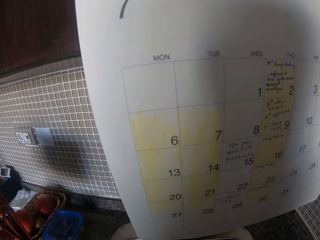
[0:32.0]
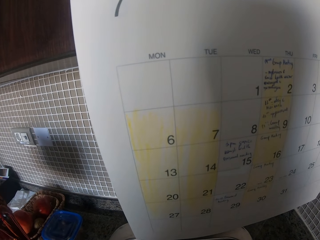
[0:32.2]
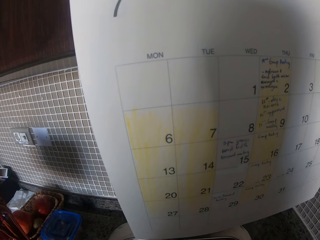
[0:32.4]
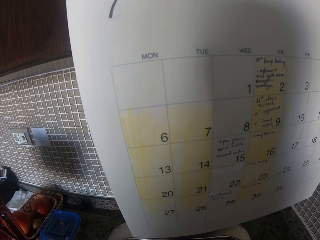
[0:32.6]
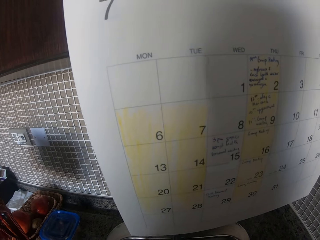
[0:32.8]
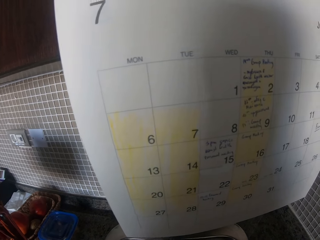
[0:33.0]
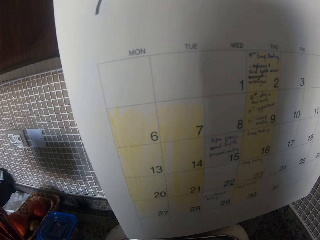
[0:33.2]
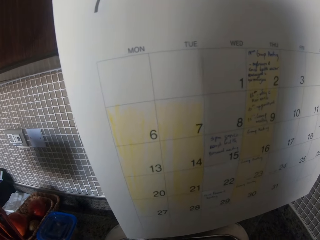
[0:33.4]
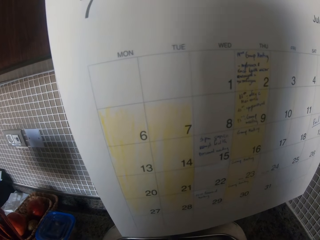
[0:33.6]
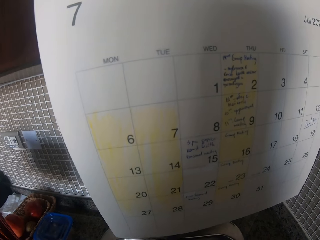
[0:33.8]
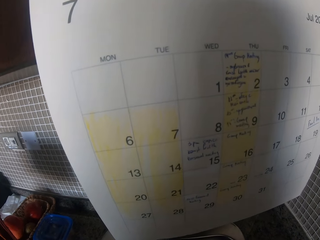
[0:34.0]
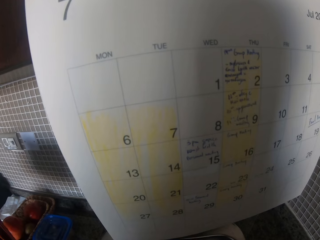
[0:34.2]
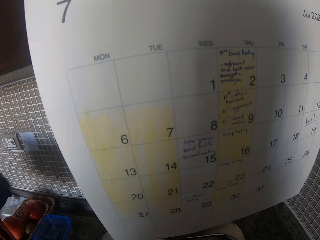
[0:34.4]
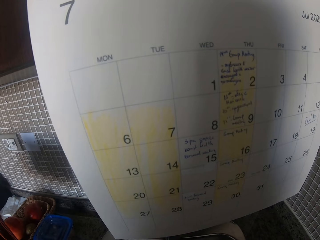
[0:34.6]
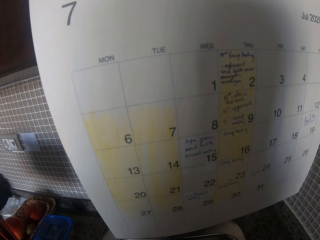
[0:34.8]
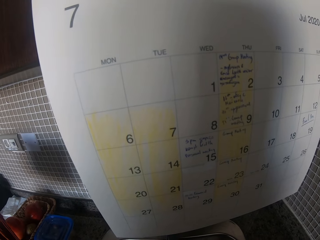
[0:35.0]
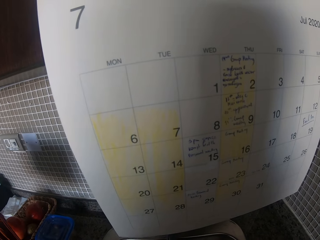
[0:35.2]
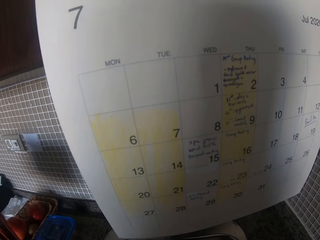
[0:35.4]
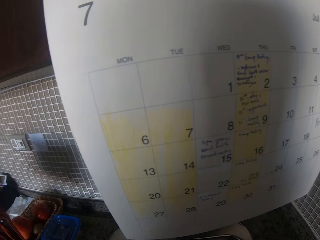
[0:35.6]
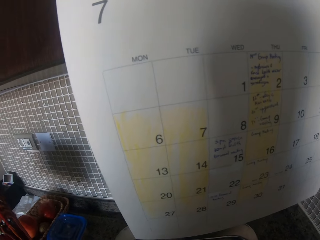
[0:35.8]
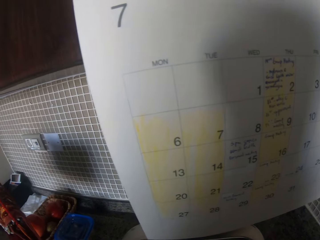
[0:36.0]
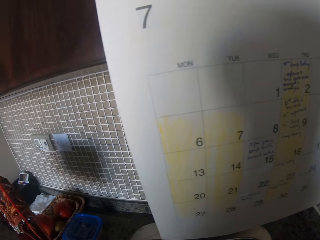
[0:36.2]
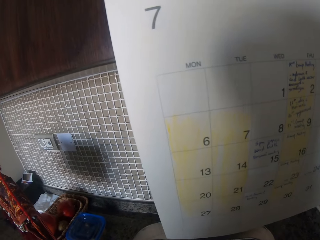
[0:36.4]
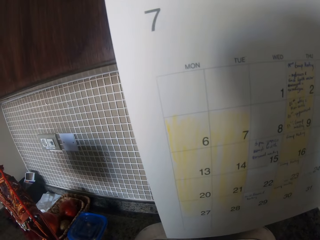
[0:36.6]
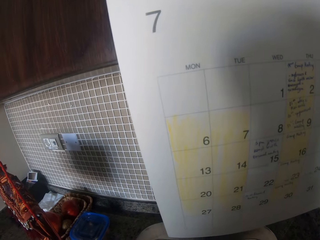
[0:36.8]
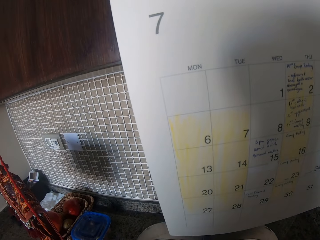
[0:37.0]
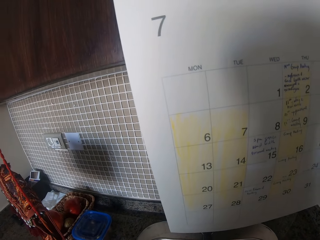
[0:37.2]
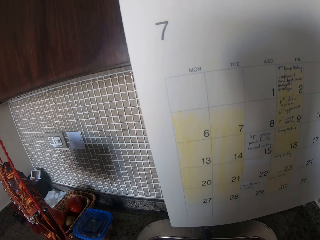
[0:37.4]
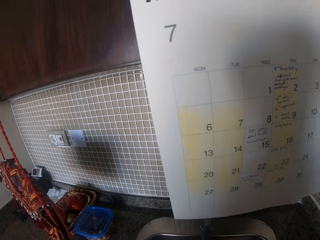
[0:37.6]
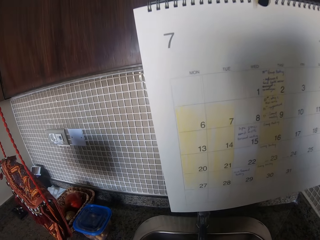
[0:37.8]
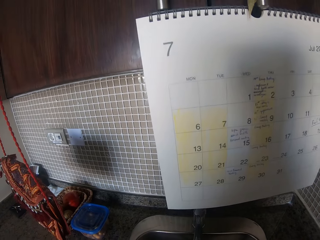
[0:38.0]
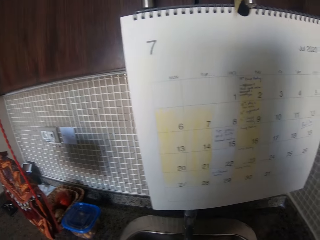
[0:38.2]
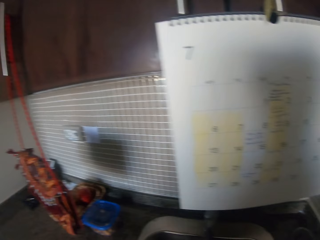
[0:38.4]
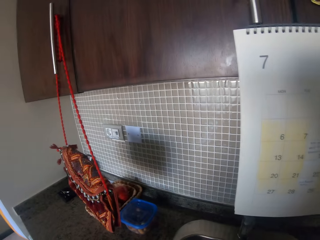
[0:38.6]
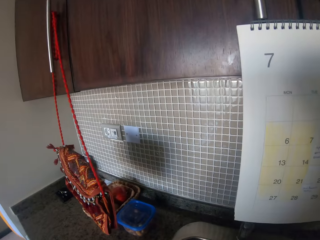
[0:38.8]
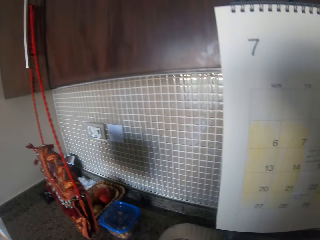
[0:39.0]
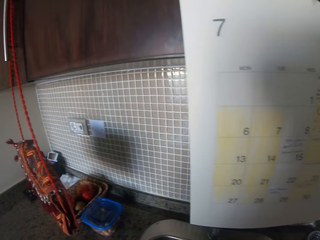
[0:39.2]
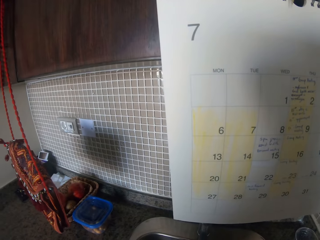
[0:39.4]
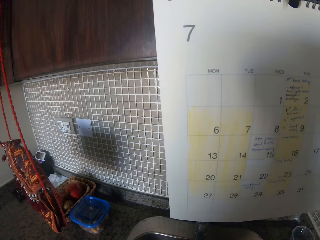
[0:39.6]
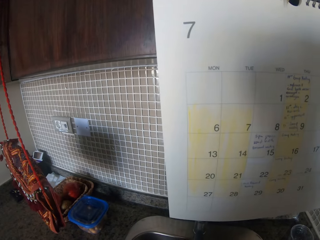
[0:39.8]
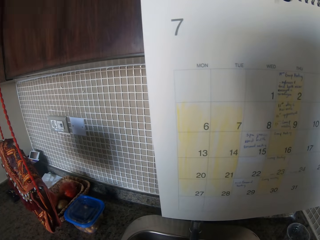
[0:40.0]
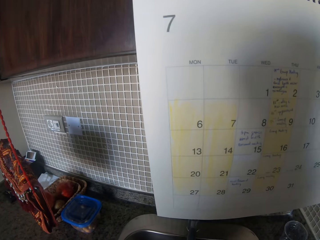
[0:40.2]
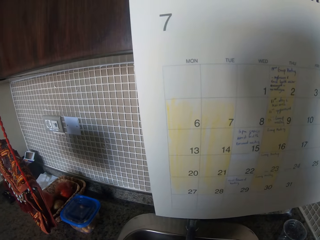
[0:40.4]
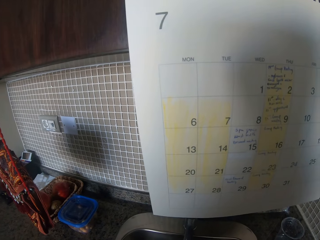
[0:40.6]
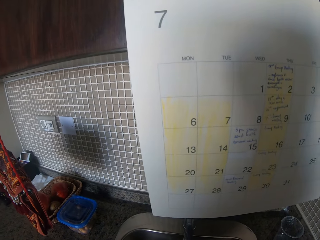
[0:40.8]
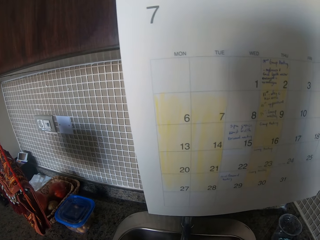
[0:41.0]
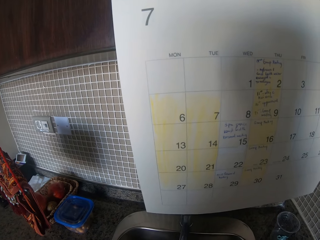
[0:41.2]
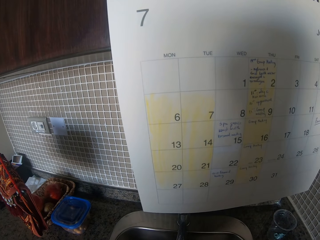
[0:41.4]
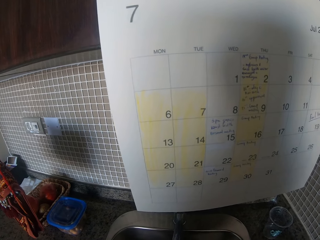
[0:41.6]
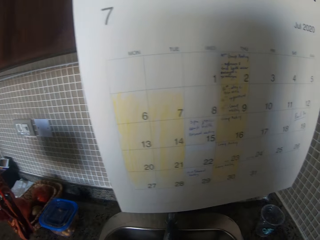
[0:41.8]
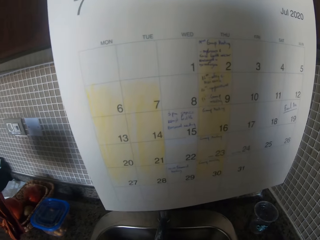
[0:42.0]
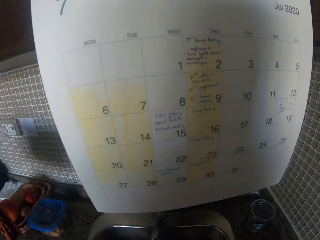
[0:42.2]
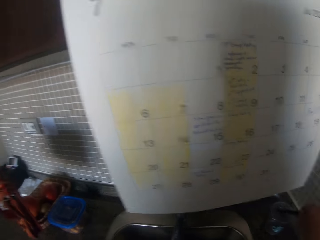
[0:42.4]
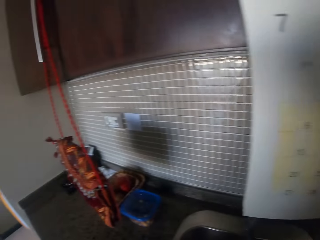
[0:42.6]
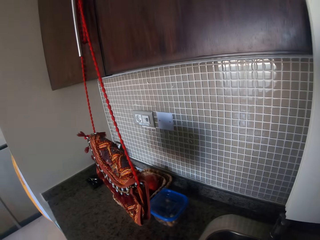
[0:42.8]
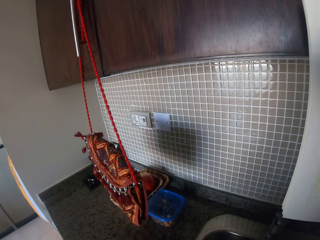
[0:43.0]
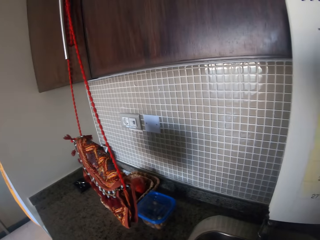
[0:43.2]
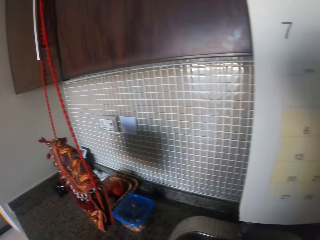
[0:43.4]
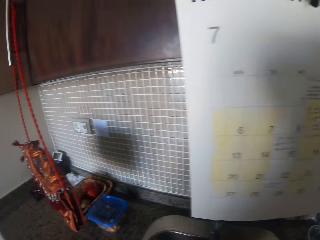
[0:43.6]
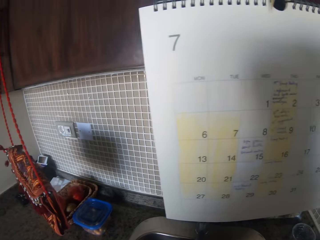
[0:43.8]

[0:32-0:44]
The camera wearer looks around.

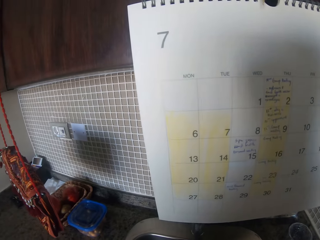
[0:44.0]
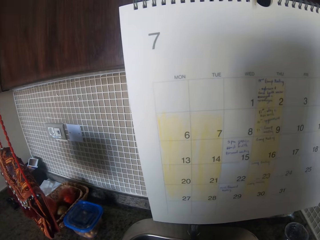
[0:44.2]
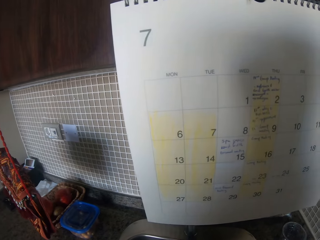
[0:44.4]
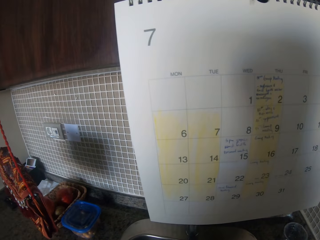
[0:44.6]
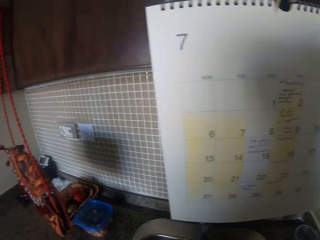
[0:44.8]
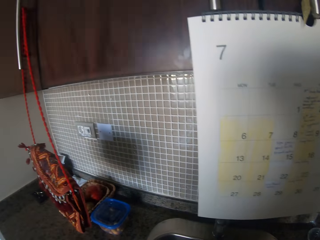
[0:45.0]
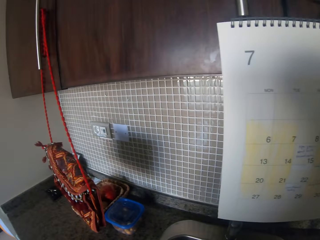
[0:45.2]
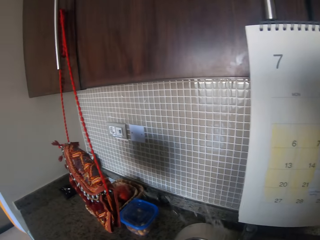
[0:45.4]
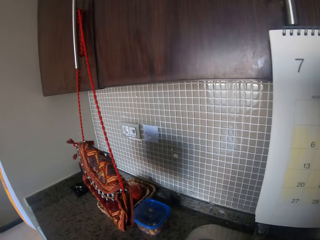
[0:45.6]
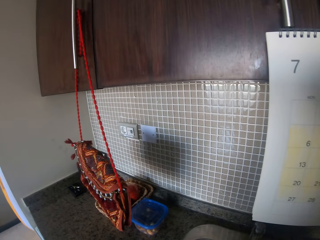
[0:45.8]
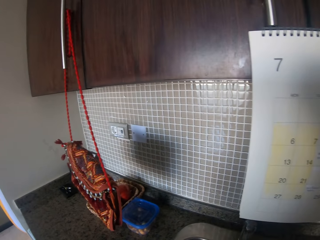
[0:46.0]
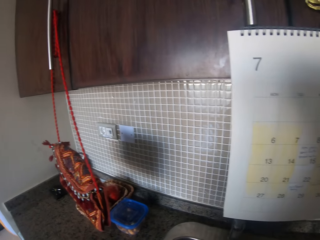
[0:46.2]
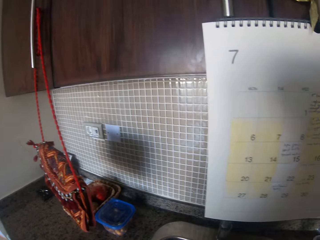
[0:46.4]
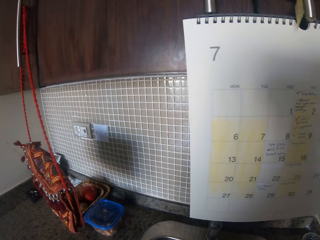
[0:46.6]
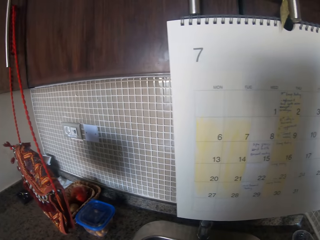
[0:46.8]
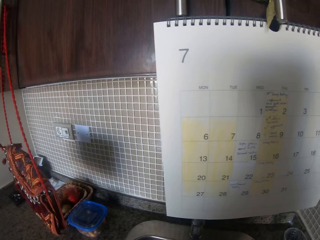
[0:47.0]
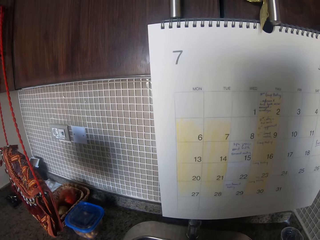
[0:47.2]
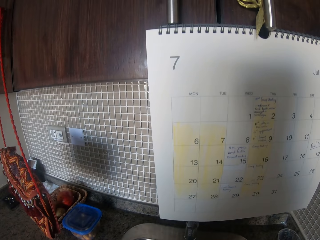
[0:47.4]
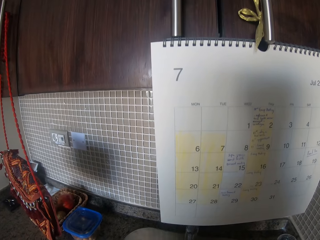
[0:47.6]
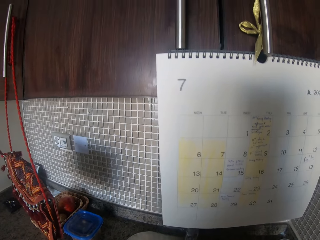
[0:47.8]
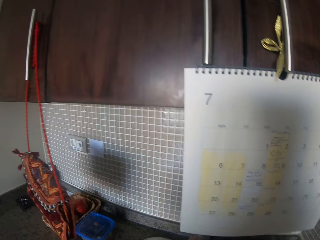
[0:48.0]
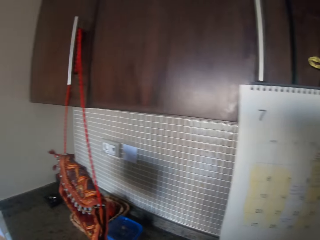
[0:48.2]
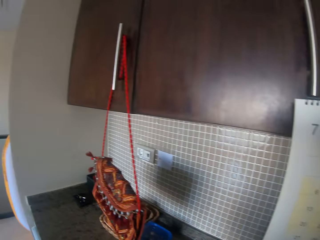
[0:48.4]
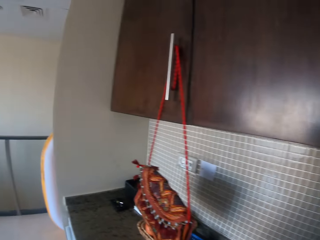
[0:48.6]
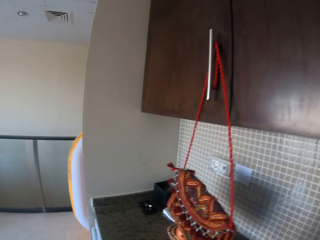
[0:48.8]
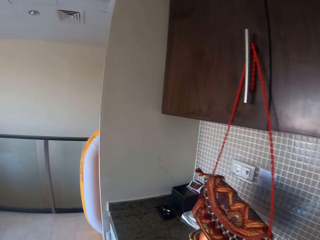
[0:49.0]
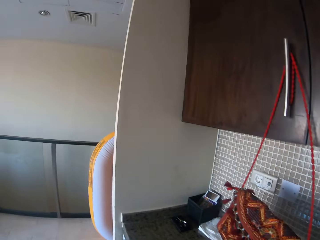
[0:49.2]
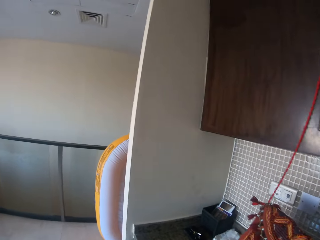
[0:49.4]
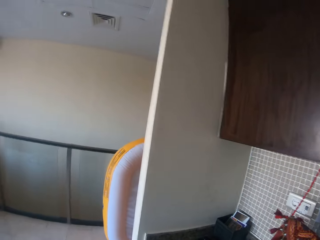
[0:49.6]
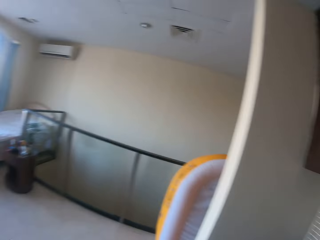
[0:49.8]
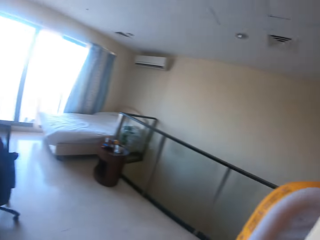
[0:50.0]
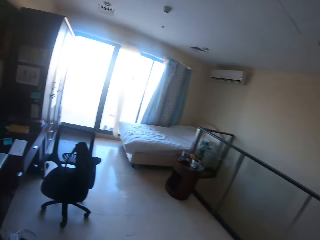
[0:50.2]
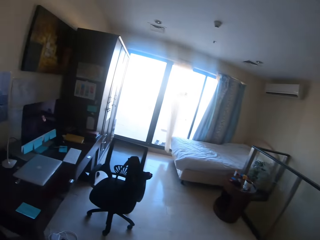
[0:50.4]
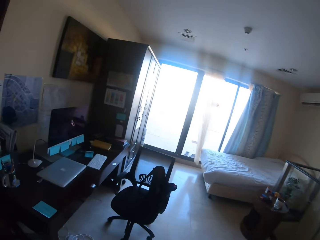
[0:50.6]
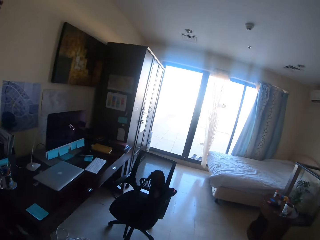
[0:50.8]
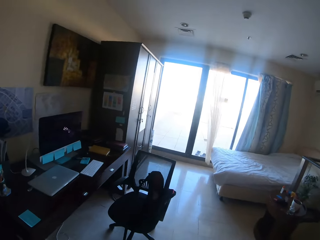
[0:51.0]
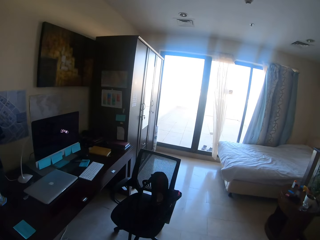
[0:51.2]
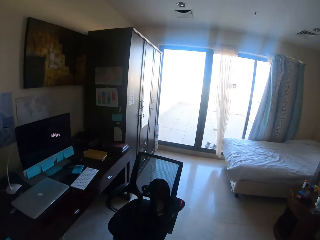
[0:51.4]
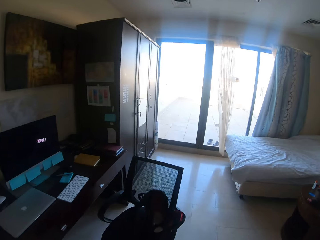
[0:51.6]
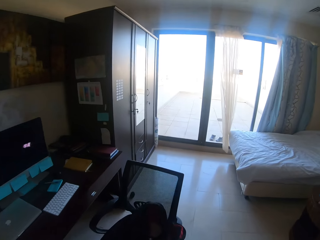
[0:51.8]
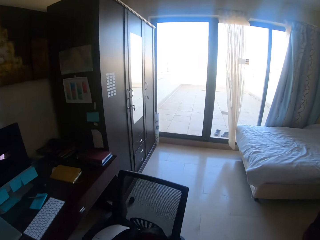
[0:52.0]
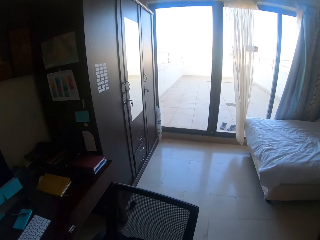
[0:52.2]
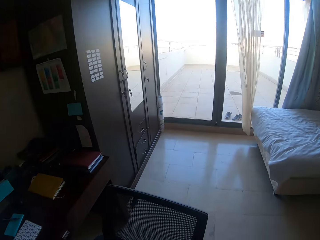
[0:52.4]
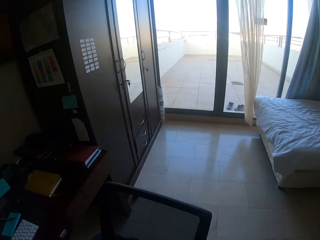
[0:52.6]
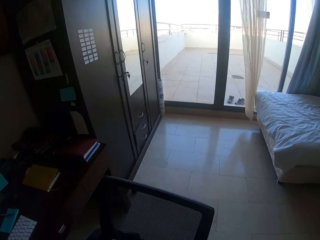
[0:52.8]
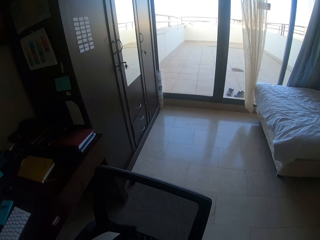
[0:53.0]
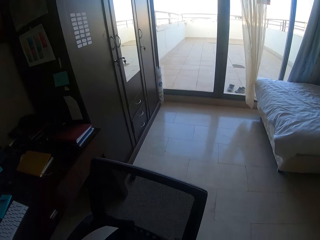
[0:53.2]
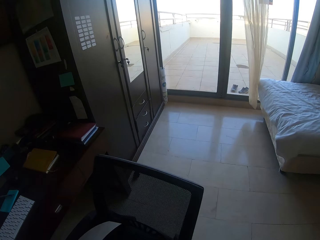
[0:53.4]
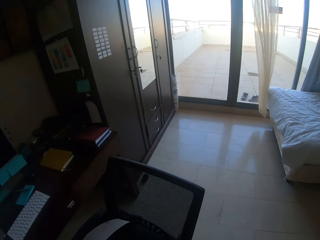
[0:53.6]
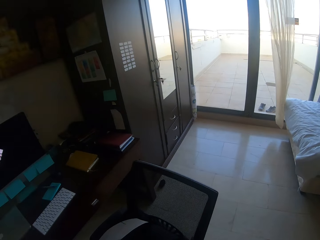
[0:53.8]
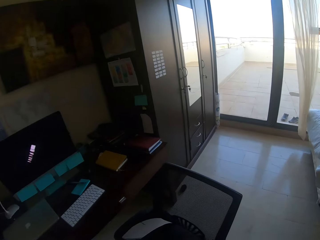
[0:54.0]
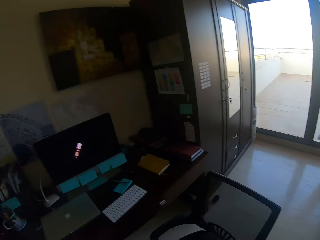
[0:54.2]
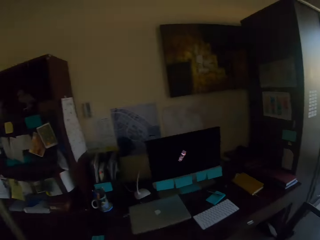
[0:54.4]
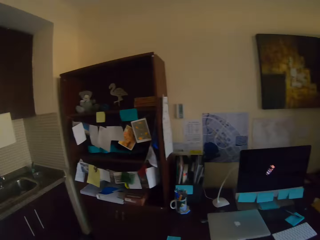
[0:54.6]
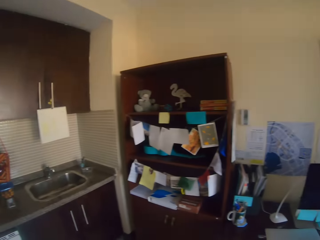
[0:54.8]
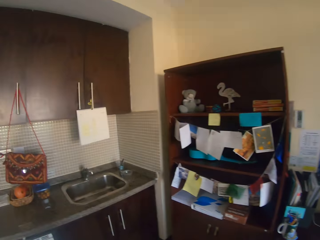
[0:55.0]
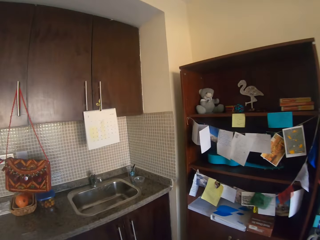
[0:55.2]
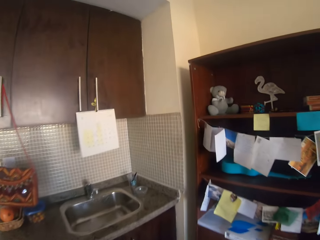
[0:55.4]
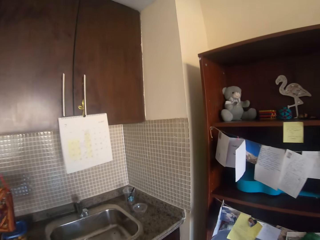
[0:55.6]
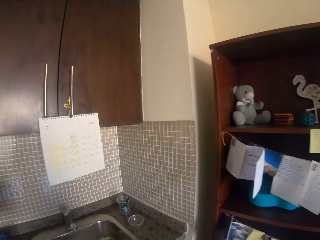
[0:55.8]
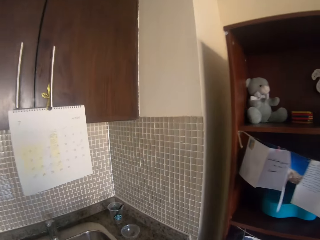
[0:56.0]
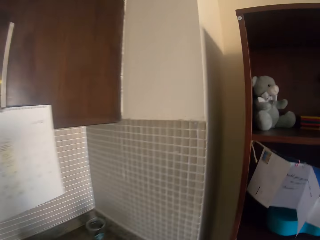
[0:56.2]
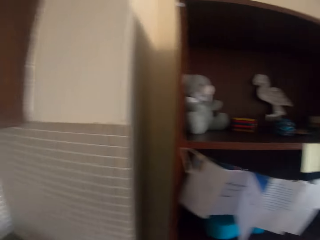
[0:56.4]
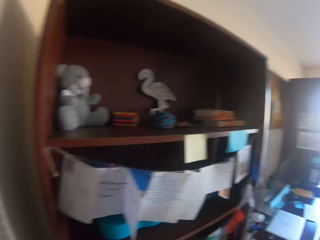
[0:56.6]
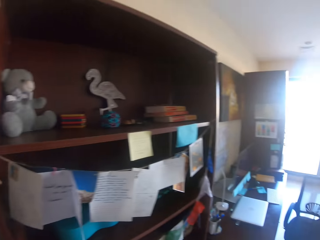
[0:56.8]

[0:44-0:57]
The camera wearer turns round. They walk in the house. They take a mug. They turn round. They walk in the house. They put the mug on the sink top.
